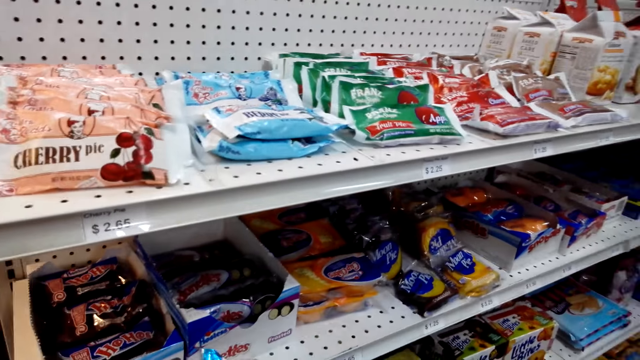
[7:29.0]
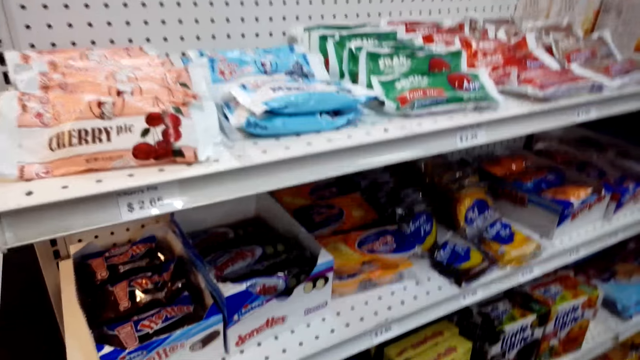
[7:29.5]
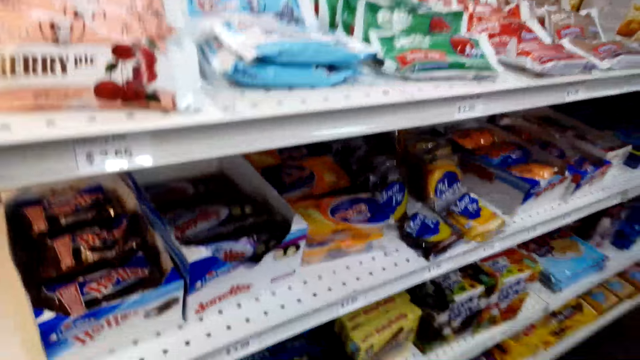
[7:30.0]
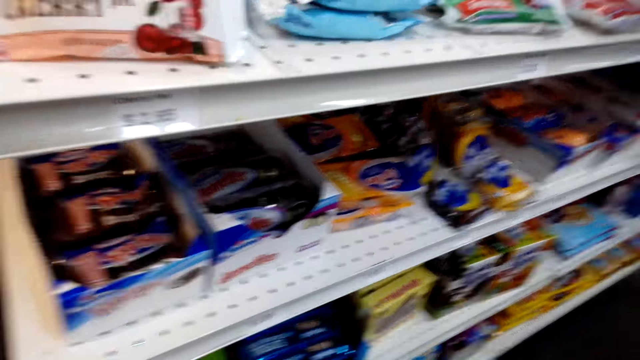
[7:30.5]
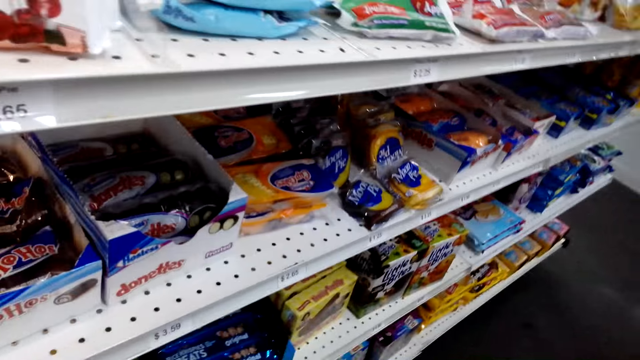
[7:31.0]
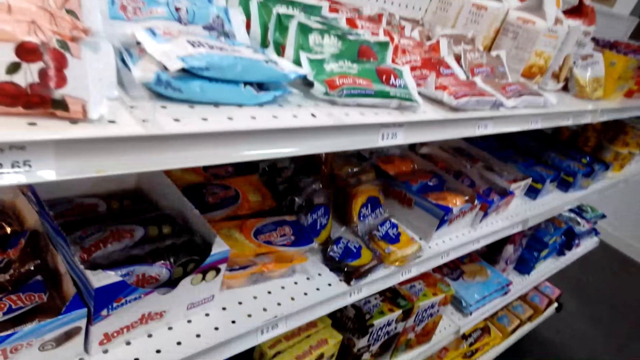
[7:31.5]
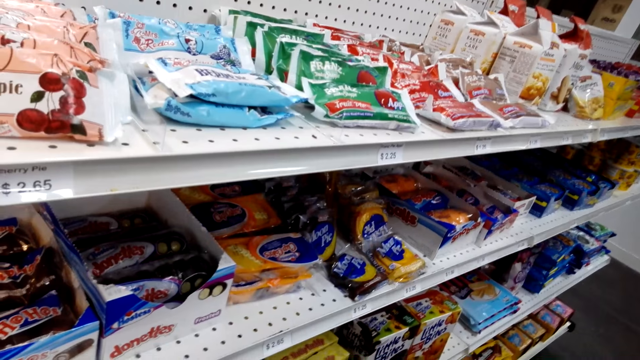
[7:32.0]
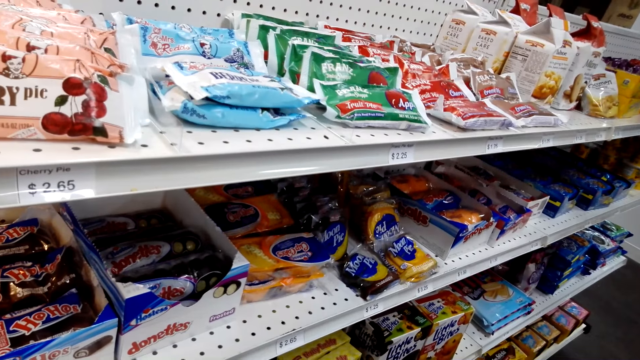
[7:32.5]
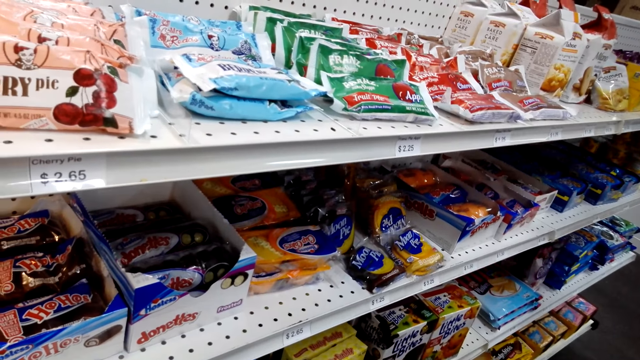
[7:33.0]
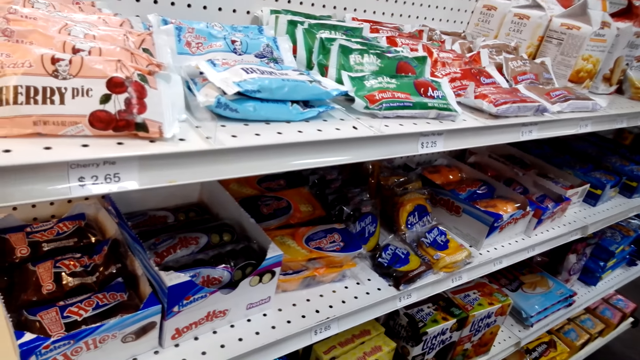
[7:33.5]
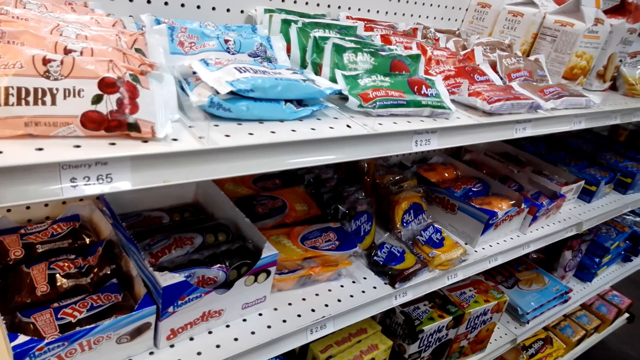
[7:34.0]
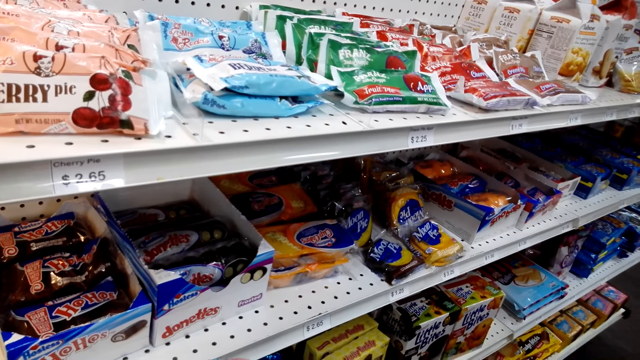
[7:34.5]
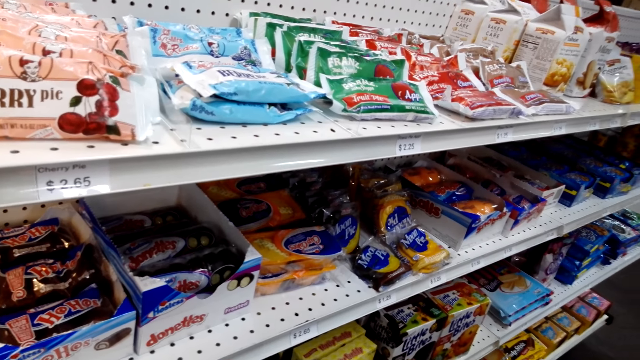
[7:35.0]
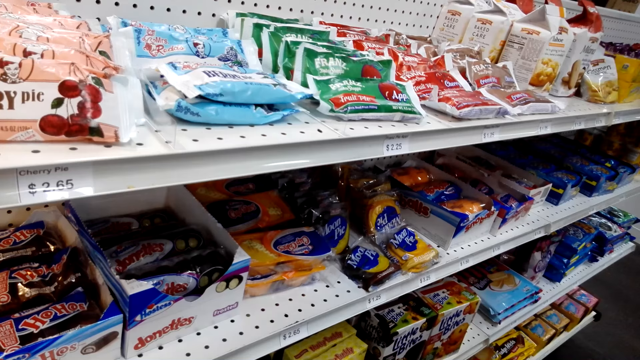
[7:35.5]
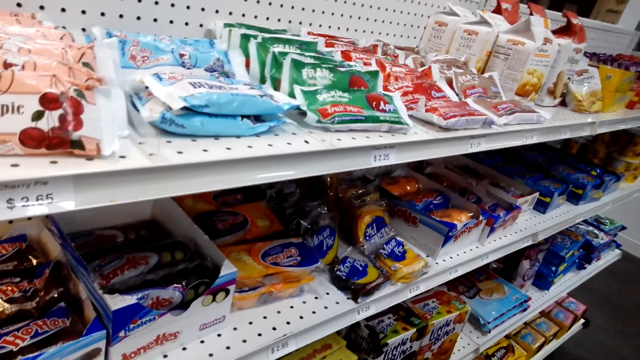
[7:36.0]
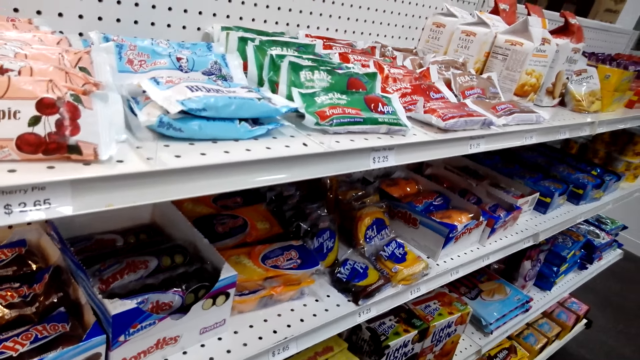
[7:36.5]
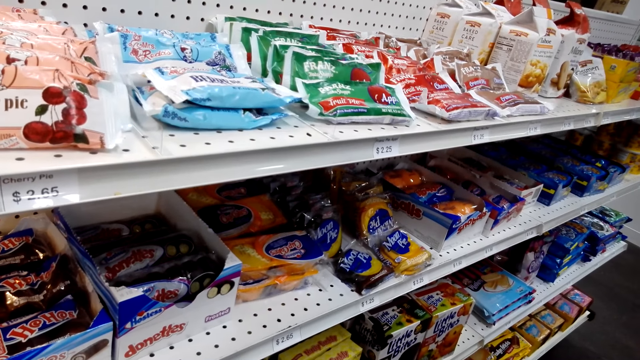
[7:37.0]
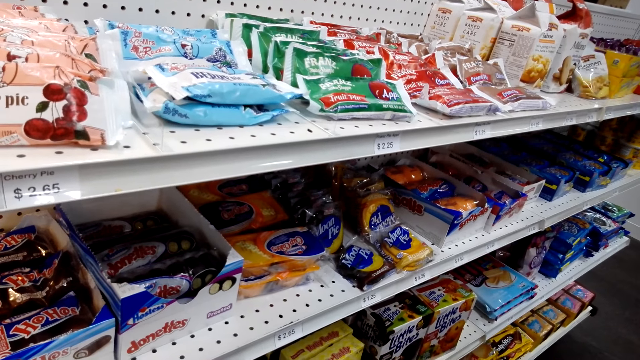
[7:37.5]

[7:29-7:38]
The camera wearer talks.

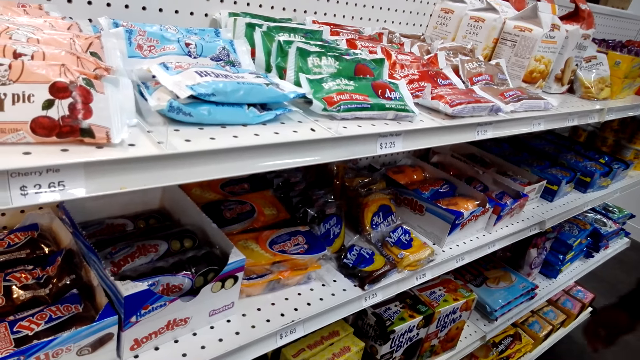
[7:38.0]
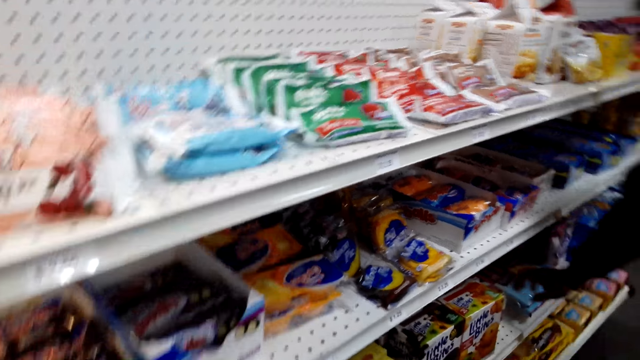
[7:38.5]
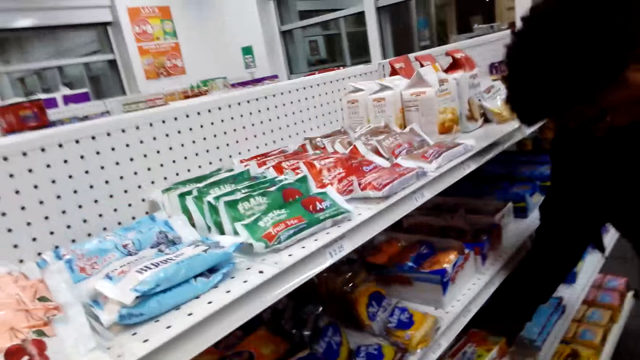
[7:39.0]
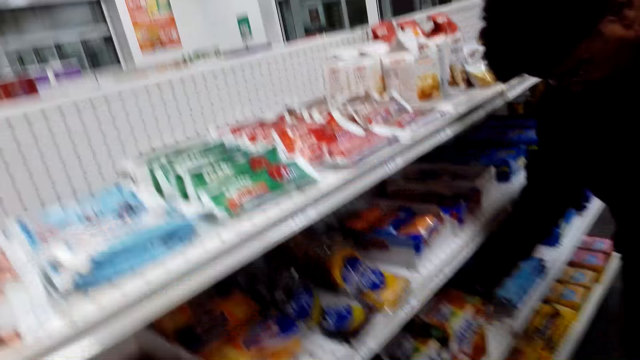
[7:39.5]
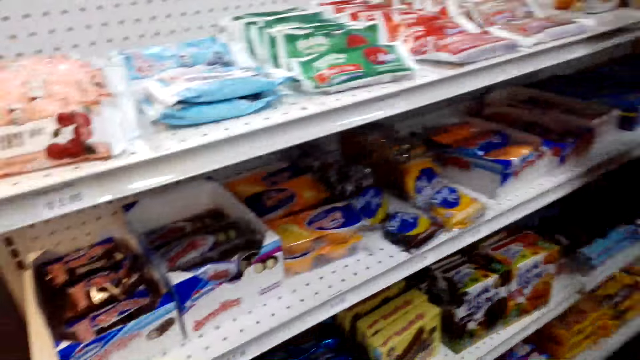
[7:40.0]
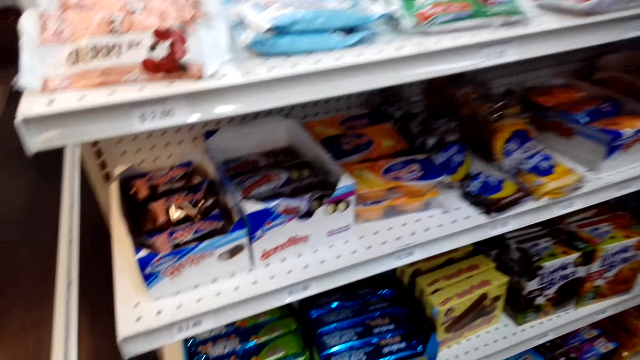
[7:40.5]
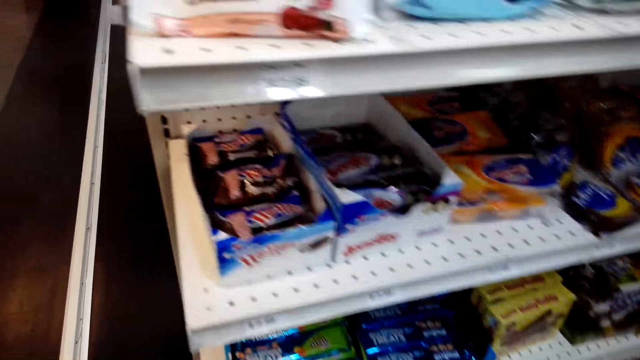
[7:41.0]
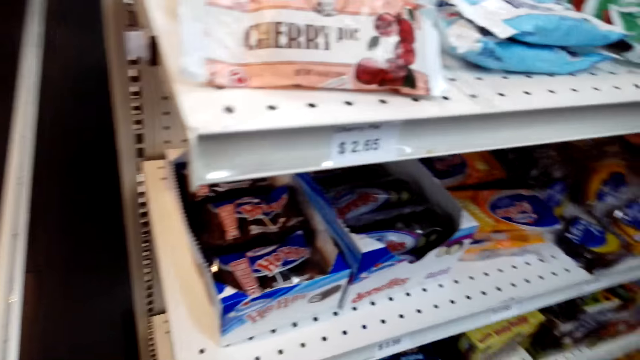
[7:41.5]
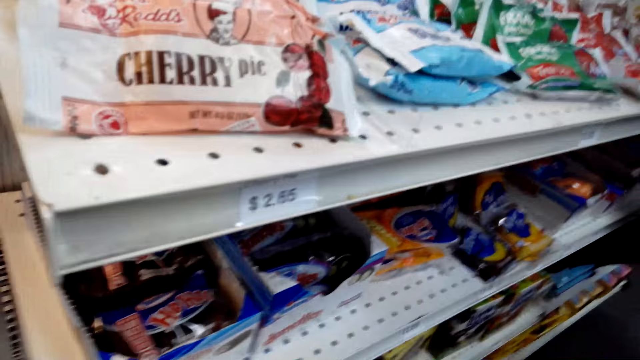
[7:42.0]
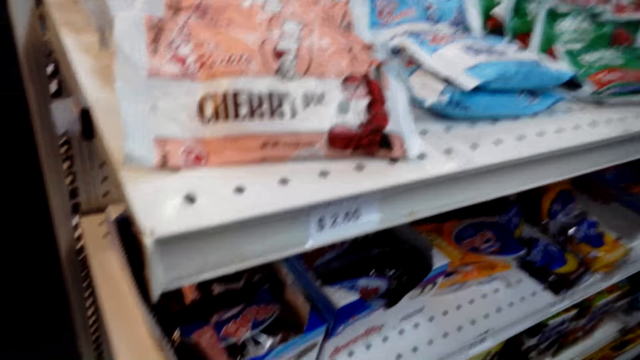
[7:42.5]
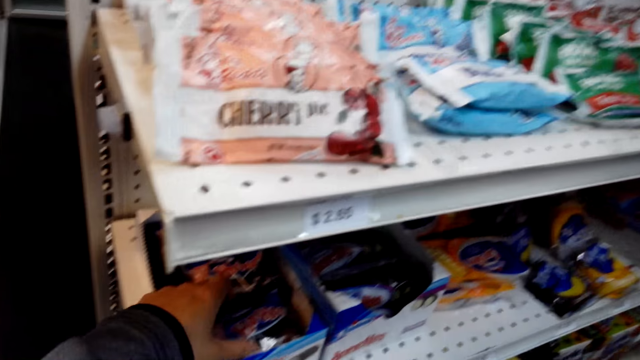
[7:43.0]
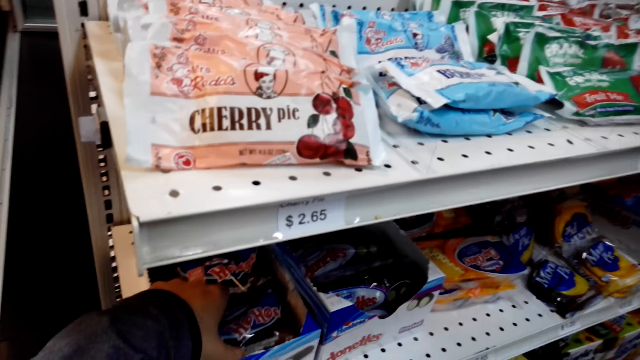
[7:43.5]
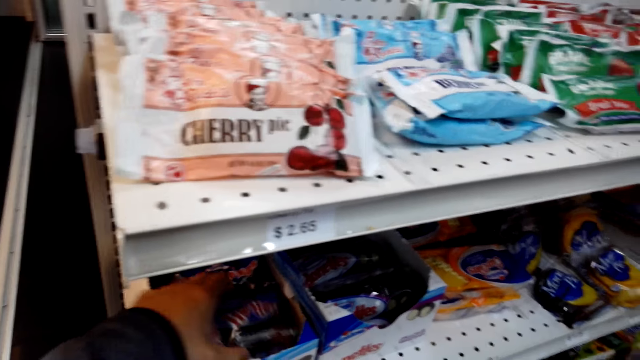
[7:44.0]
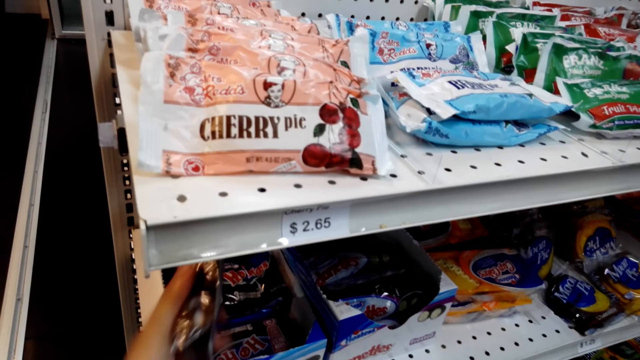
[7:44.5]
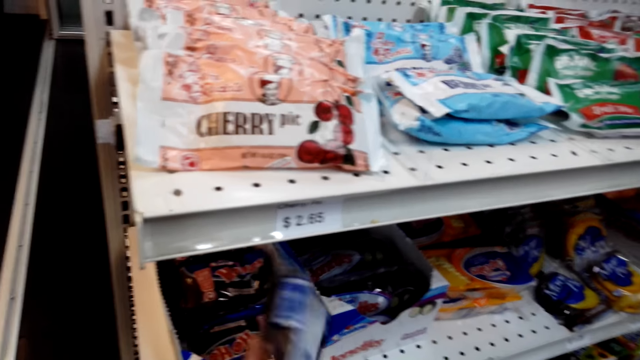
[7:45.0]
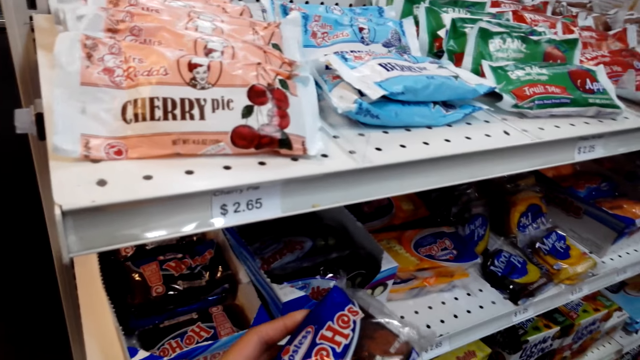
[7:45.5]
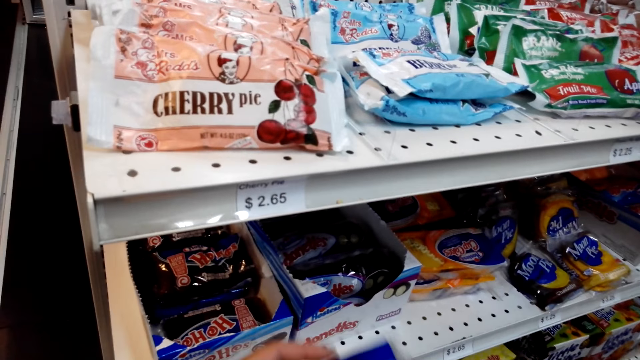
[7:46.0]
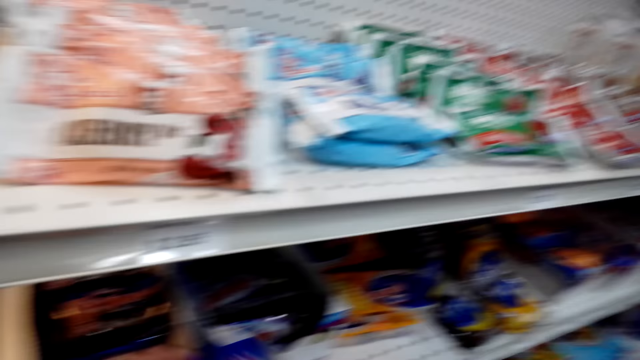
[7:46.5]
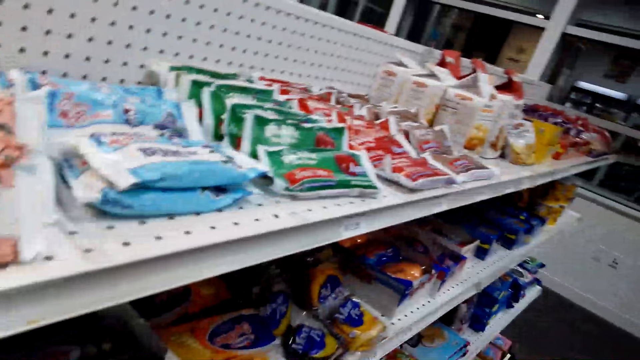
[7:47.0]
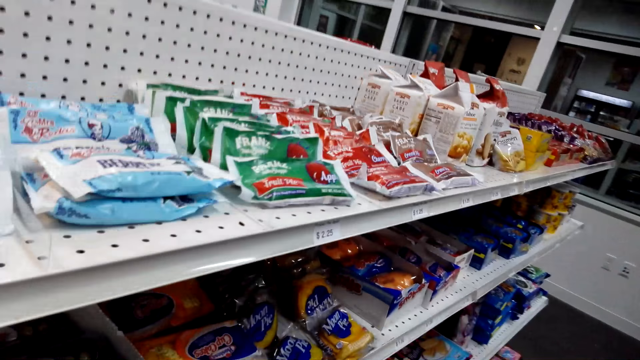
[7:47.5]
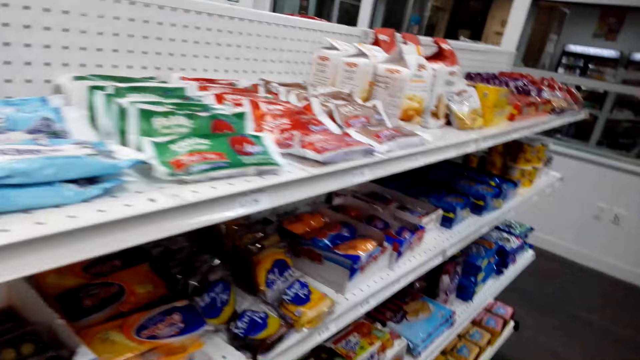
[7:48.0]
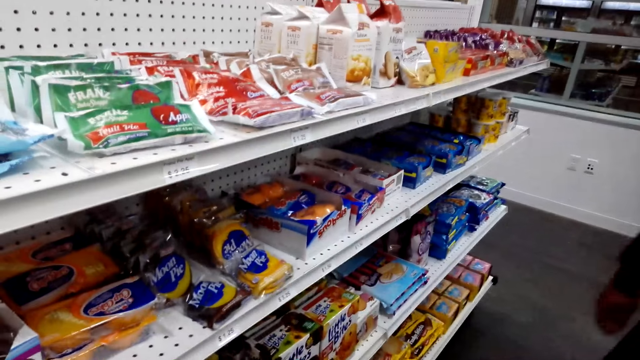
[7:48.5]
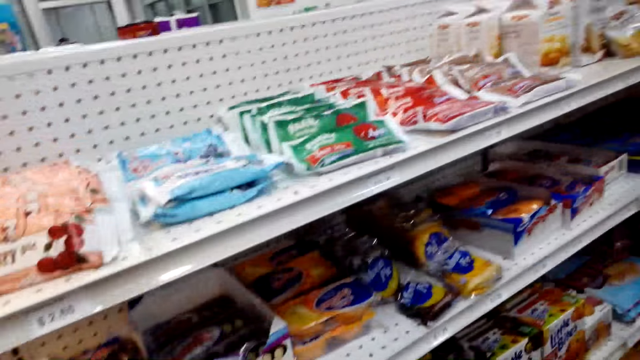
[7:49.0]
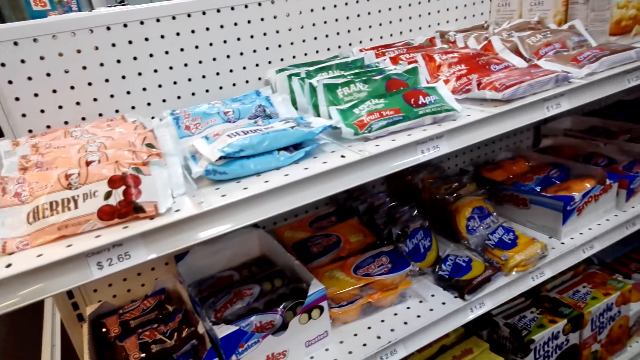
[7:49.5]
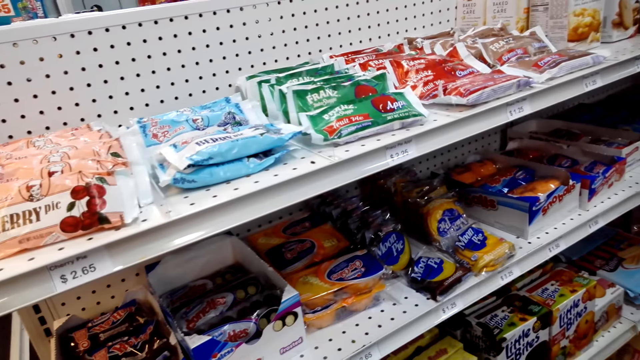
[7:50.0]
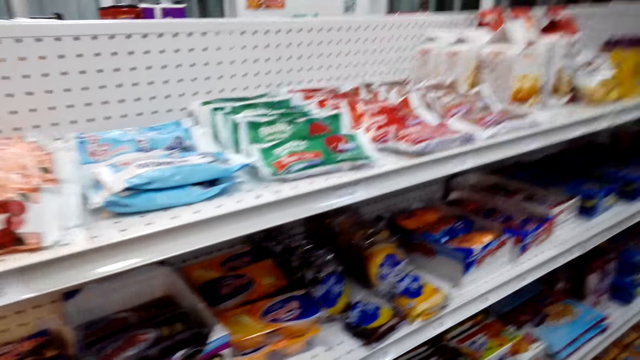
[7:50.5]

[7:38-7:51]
A man takes little bites. The camera wearer takes Hohos.
